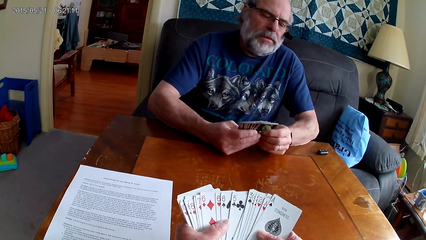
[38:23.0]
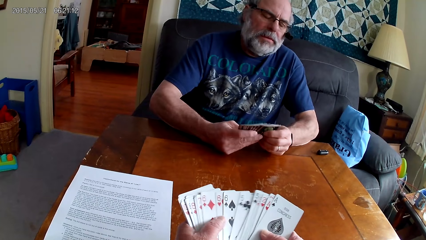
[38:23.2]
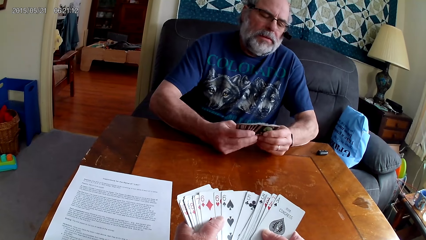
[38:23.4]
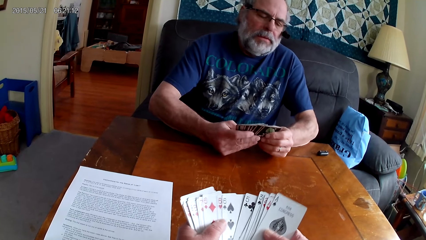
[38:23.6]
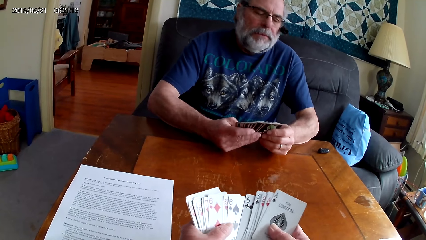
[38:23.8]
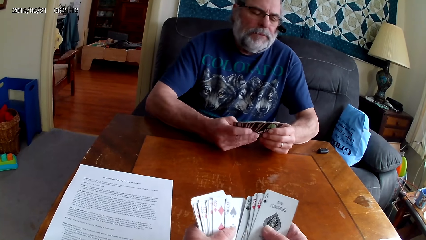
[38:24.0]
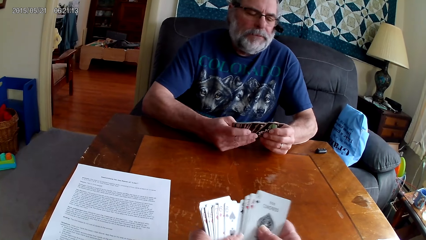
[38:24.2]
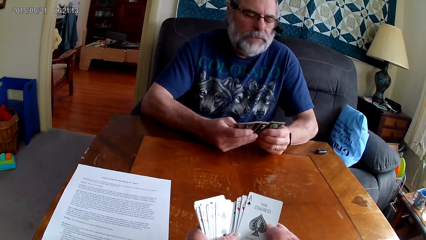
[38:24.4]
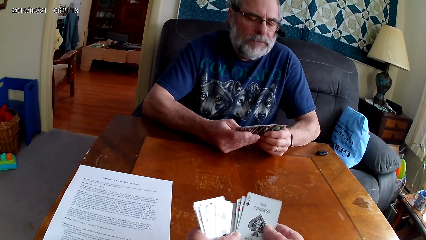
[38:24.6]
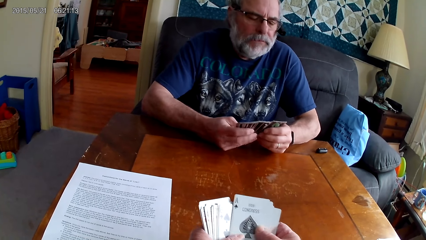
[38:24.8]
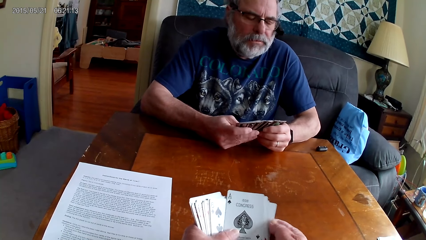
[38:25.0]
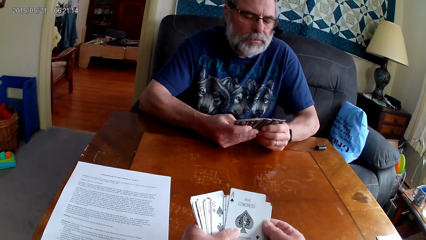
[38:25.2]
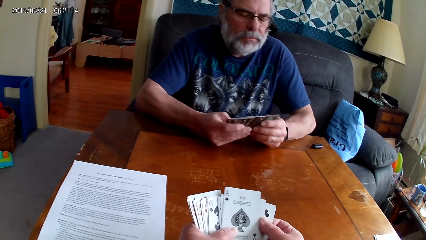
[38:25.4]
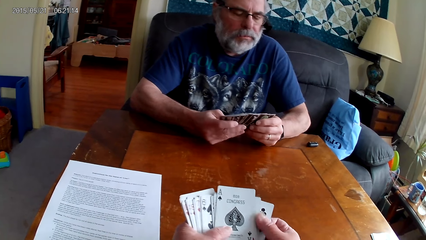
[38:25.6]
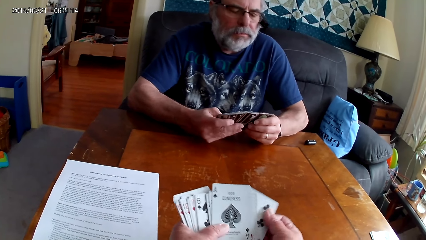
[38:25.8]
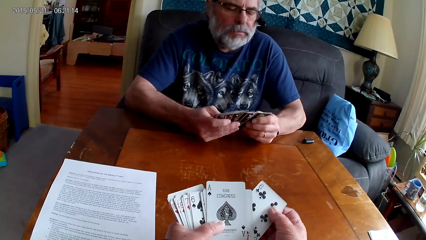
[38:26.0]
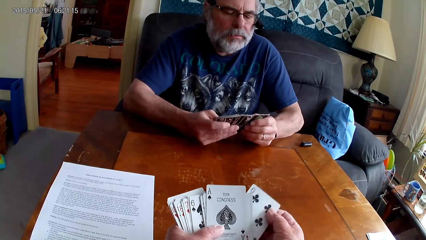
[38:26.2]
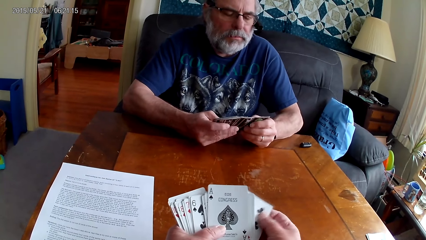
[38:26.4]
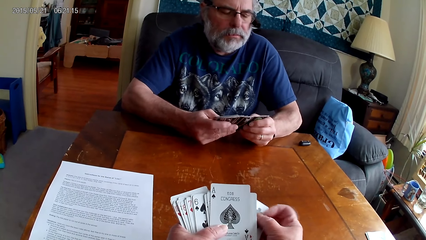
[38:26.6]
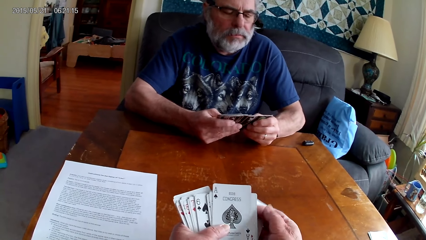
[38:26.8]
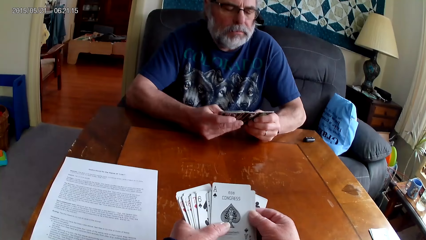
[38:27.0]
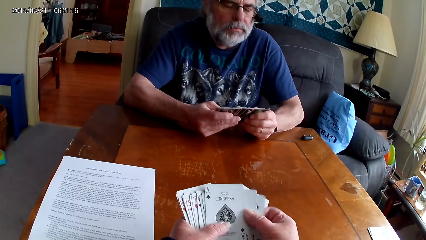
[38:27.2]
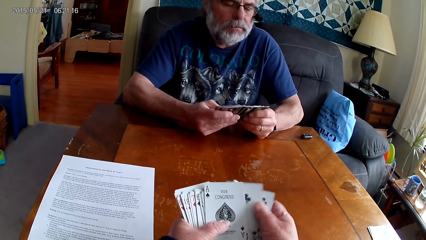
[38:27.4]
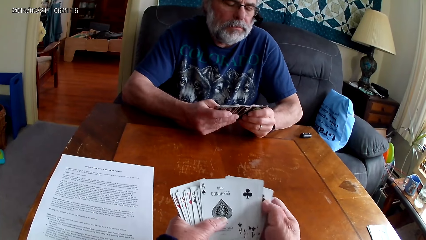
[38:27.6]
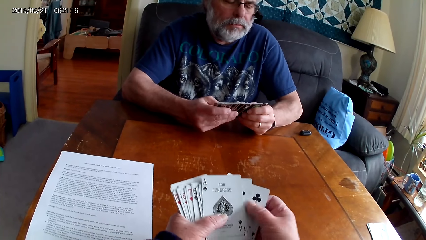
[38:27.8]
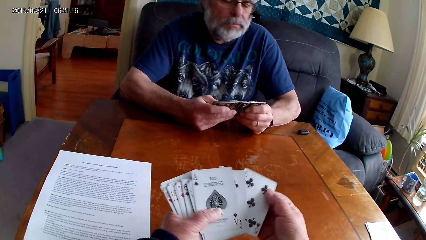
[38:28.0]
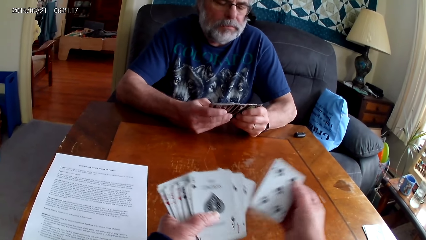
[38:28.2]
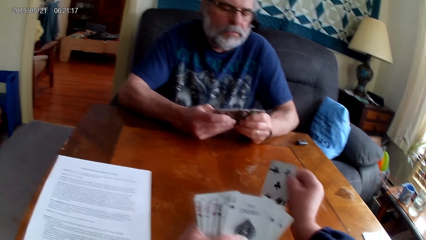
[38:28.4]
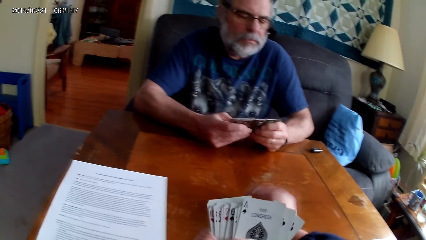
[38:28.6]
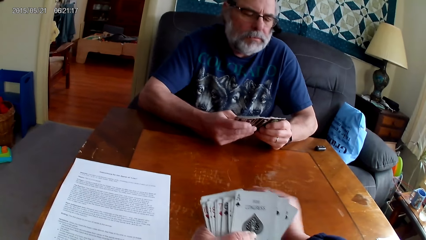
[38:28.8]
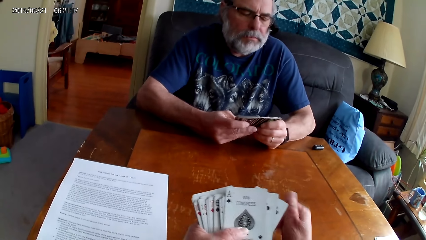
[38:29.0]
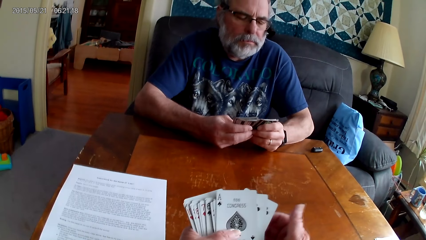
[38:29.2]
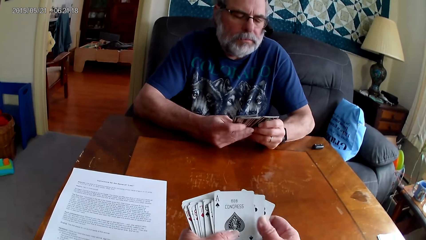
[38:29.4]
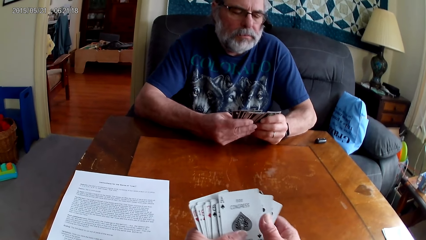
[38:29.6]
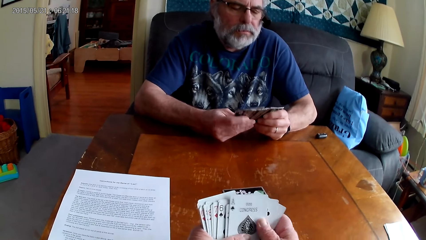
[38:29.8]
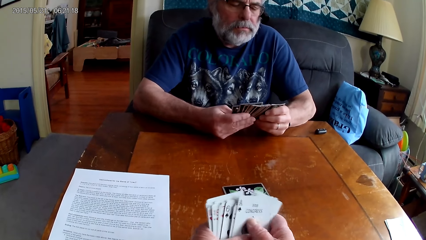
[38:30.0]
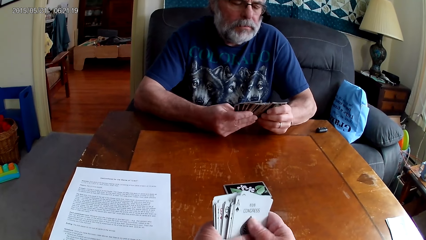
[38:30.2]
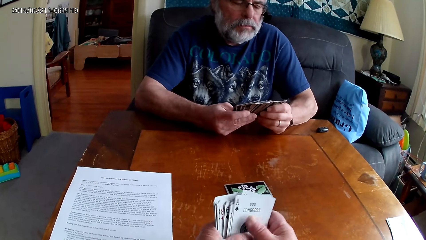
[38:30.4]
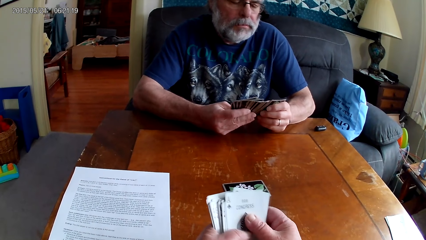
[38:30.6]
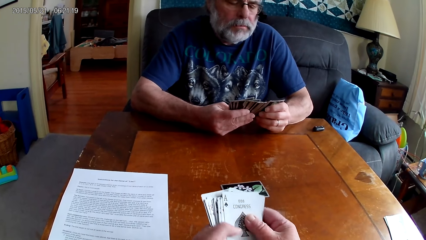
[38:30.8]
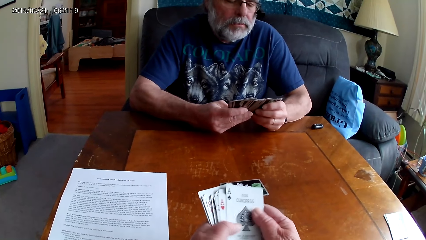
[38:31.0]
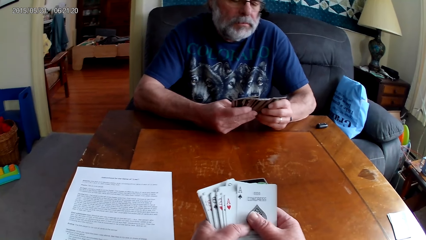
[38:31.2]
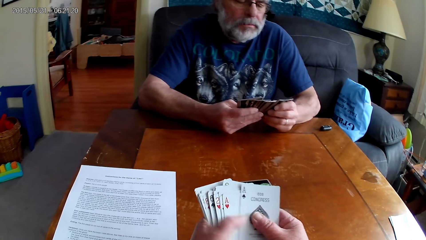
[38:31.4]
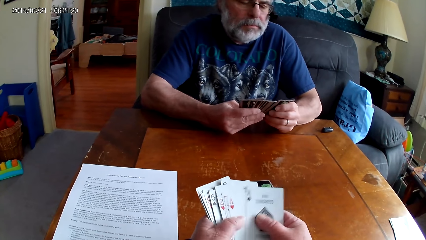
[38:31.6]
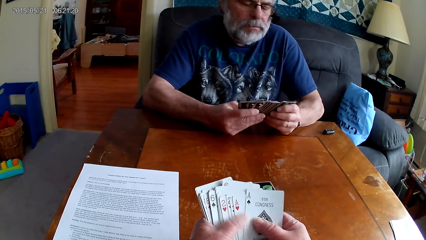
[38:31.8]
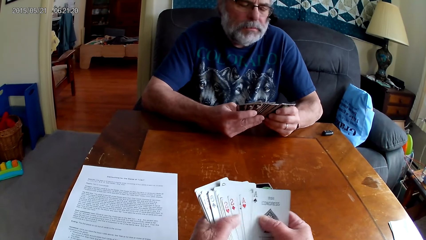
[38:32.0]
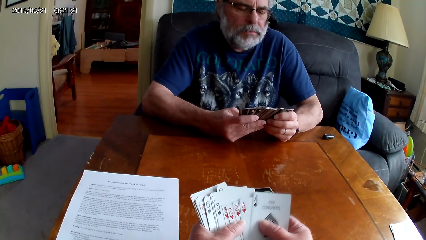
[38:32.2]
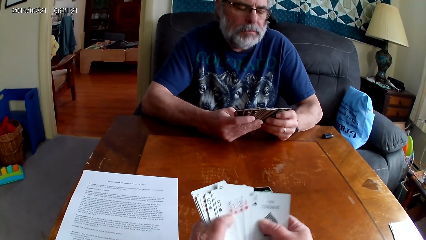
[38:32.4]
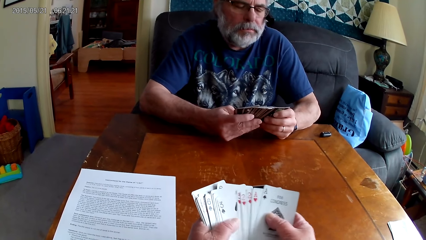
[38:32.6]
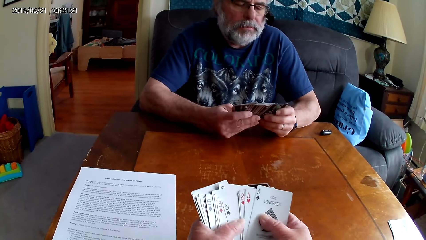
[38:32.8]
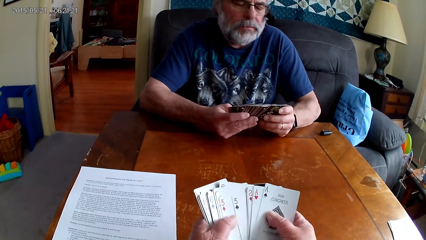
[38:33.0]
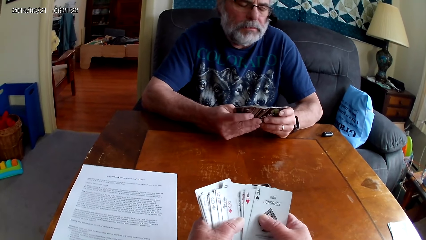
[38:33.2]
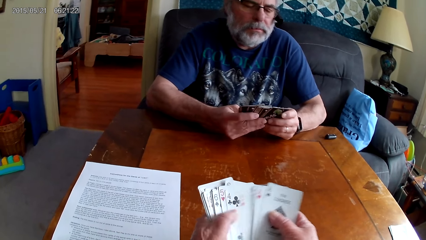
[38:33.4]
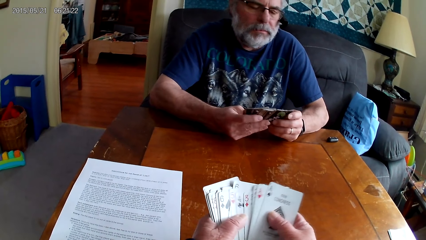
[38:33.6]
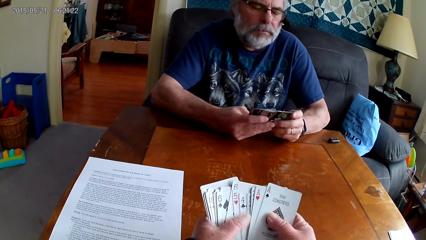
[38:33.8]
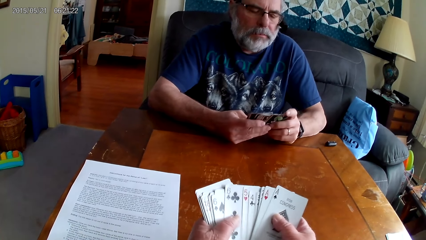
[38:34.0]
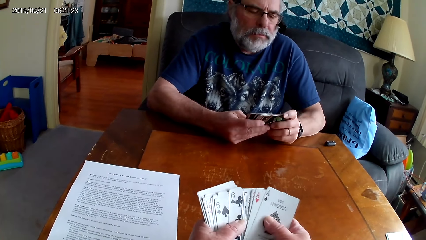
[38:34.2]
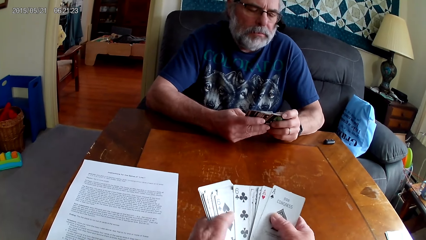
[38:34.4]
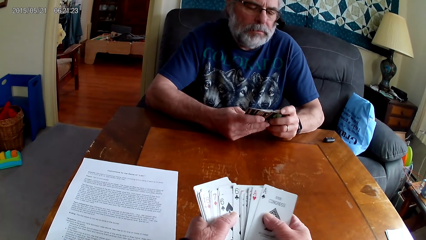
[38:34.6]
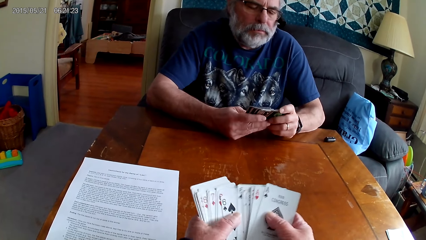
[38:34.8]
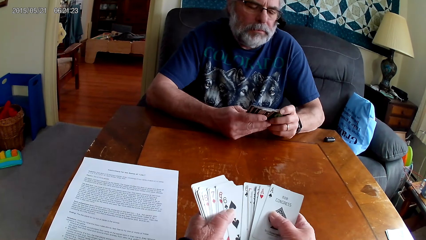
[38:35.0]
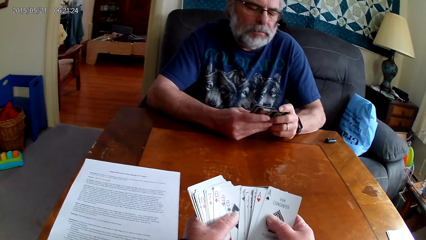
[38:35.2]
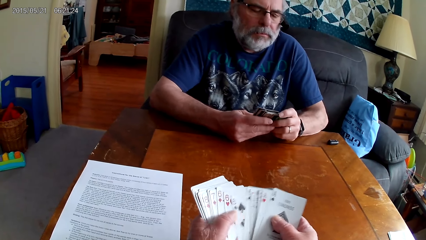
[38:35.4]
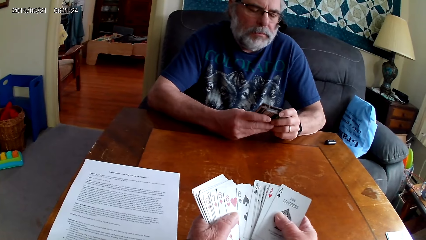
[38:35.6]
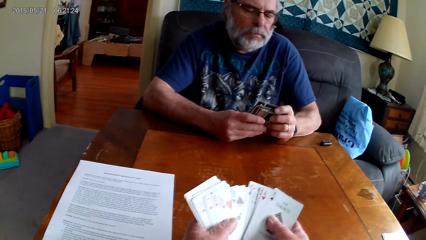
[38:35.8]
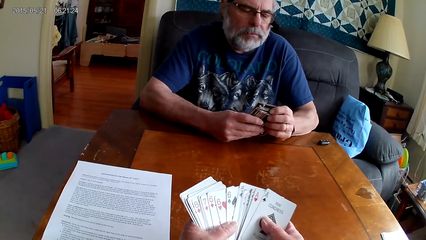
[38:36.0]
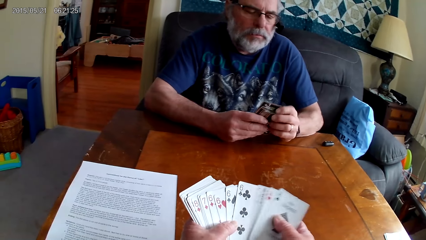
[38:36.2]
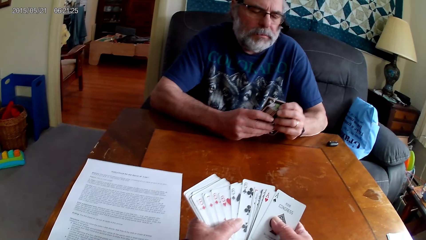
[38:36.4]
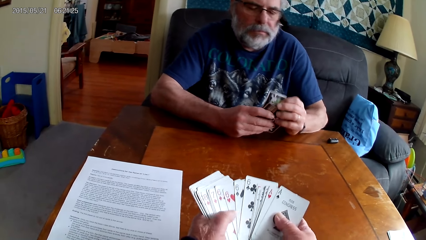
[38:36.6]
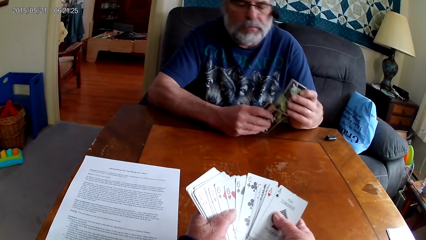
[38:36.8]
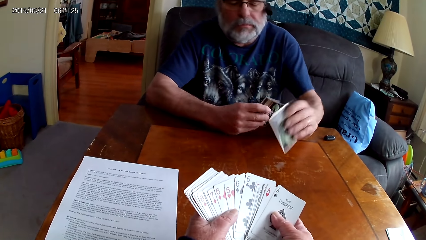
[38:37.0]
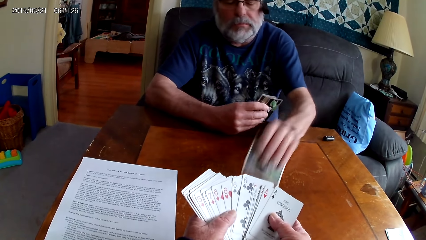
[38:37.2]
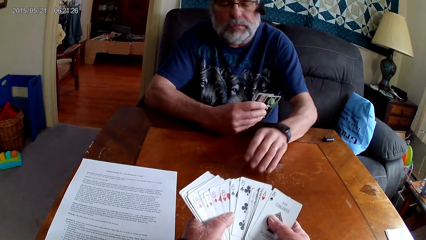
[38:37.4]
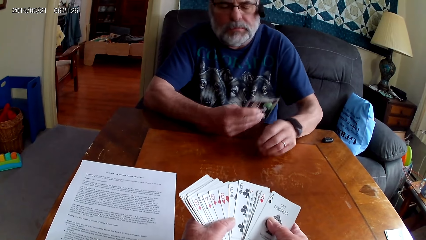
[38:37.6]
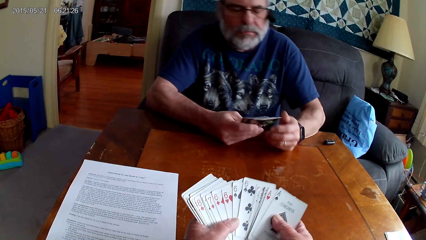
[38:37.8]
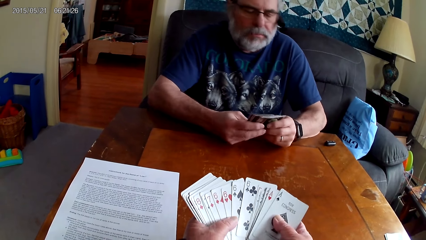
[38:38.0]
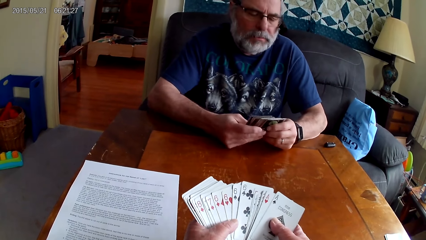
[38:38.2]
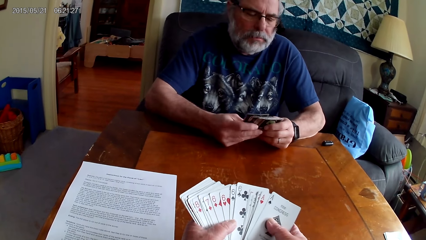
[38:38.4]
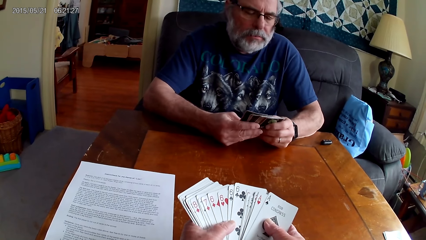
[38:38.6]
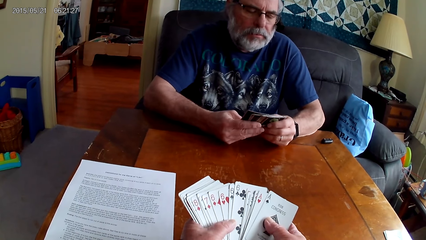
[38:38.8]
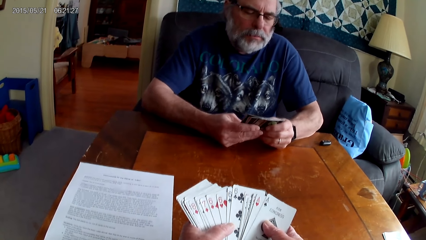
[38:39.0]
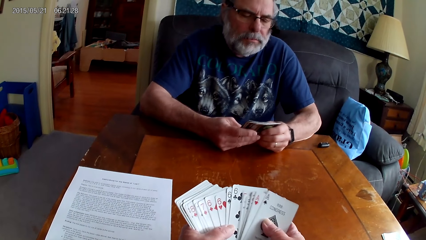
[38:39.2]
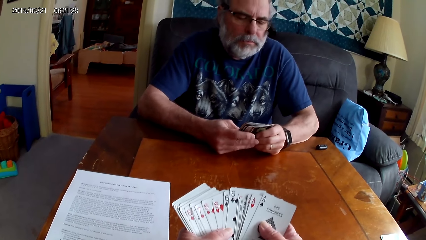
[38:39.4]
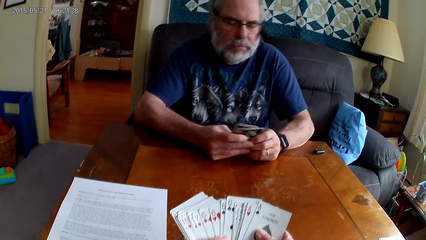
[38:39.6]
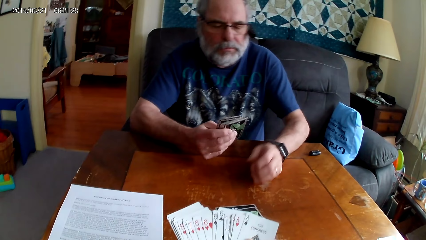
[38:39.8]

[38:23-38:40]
A man inserts cards in other cards. The camera wearer spreads the cards. She picks a card. She puts the playing card on the table. She plays cards. The man holds the playing cards with his hands. The camera wearer holds the playing cards with her hands. She spreads the cards. The man puts the playing cards on the table. He plays cards. The camera wearer holds the playing cards with her hands. The man holds the playing cards with his hands. He plays cards again.
